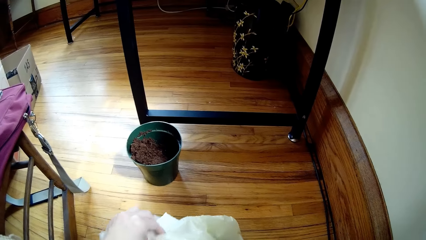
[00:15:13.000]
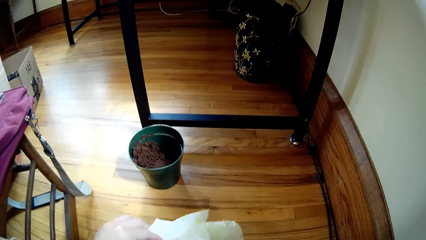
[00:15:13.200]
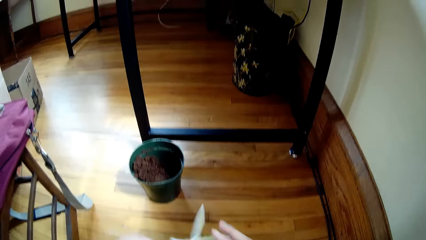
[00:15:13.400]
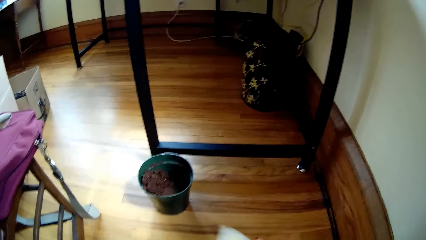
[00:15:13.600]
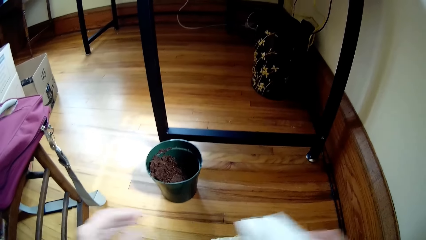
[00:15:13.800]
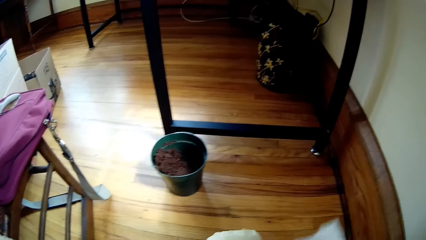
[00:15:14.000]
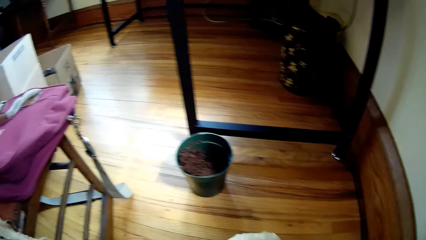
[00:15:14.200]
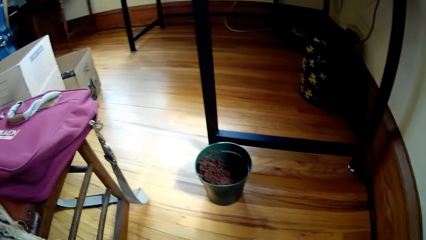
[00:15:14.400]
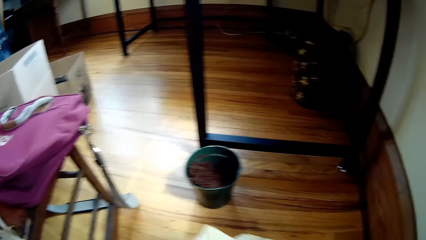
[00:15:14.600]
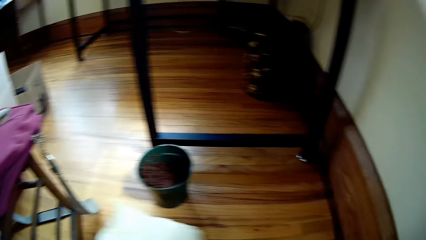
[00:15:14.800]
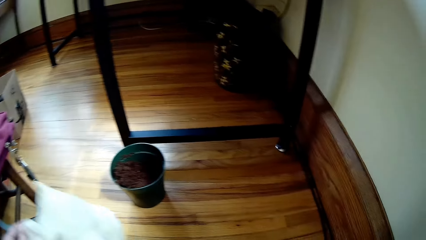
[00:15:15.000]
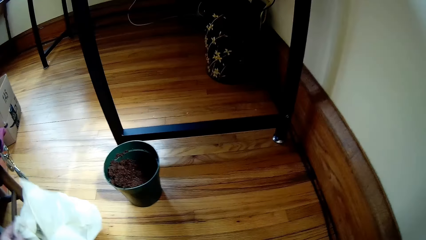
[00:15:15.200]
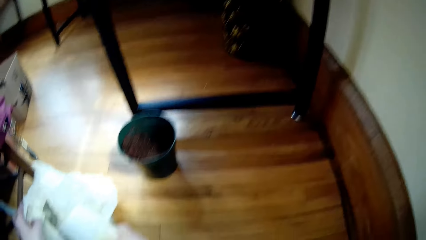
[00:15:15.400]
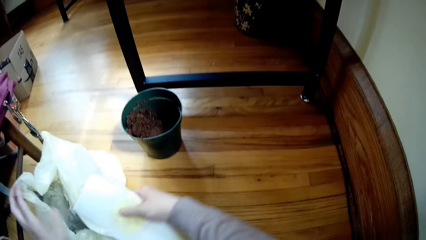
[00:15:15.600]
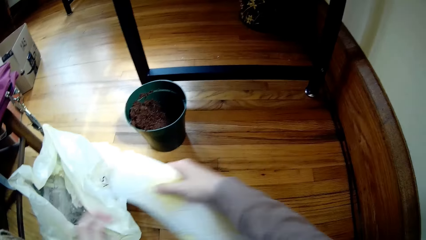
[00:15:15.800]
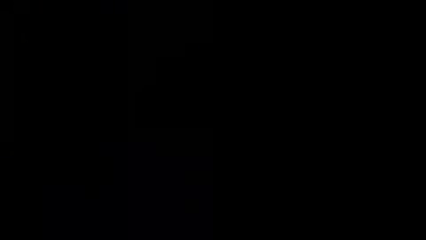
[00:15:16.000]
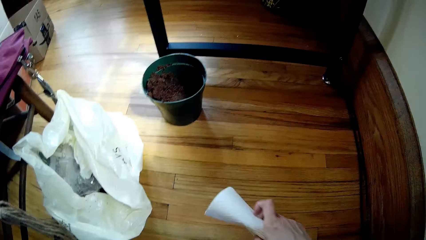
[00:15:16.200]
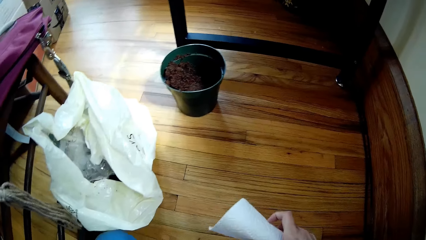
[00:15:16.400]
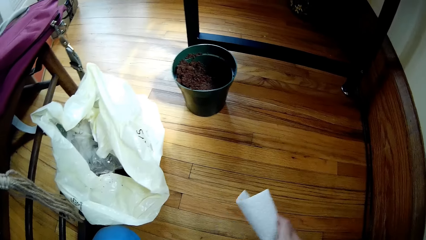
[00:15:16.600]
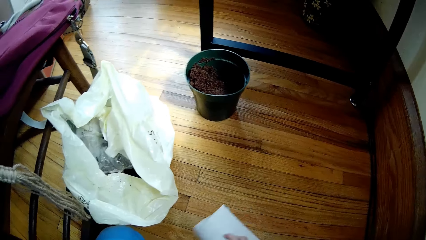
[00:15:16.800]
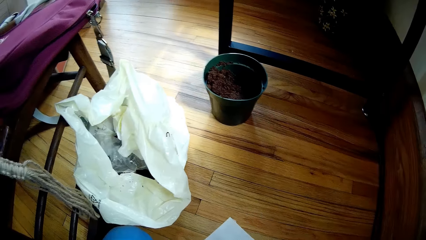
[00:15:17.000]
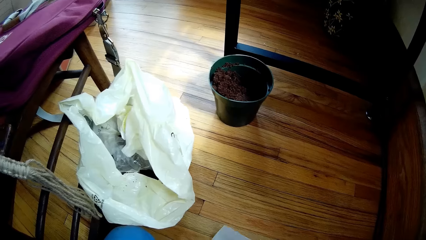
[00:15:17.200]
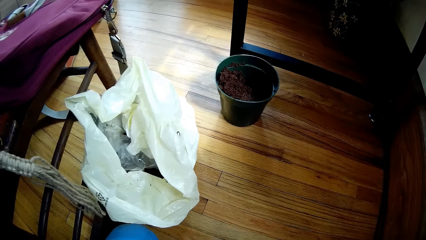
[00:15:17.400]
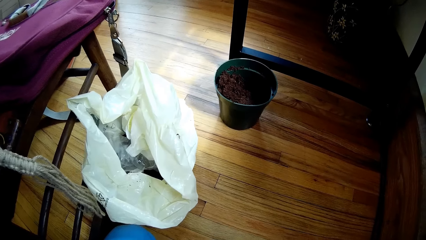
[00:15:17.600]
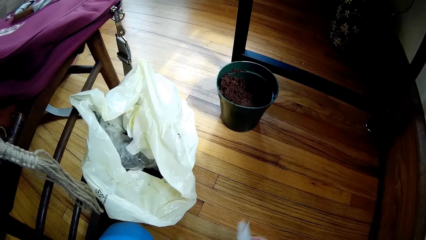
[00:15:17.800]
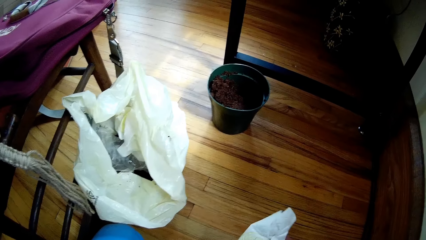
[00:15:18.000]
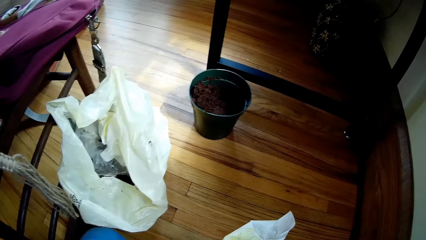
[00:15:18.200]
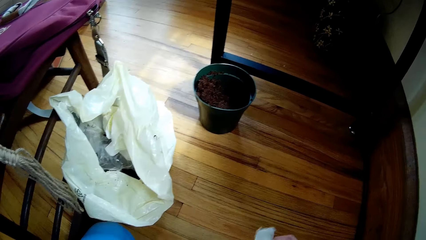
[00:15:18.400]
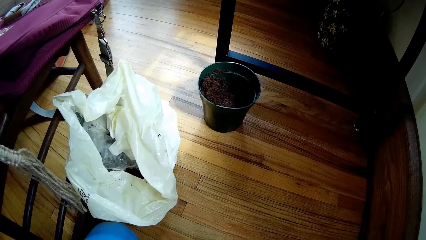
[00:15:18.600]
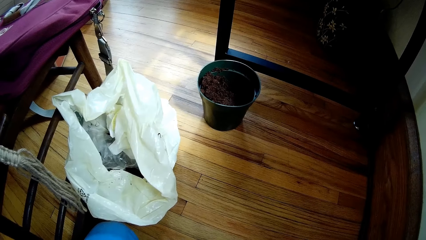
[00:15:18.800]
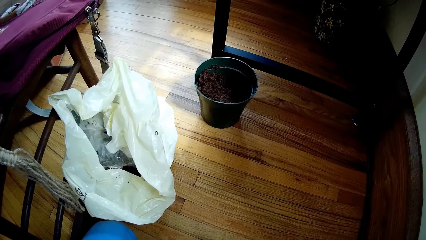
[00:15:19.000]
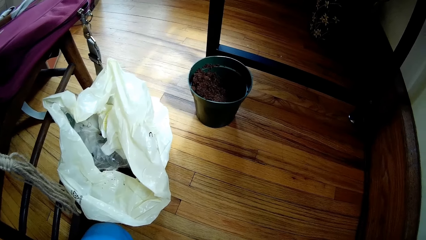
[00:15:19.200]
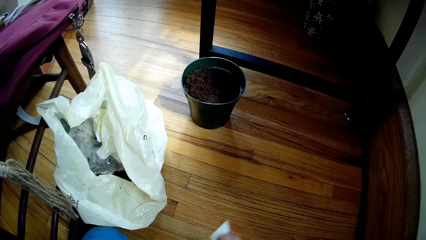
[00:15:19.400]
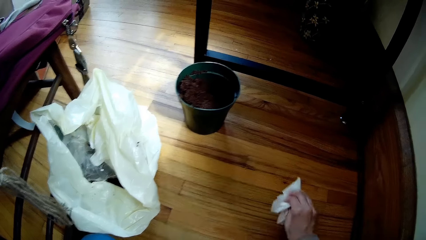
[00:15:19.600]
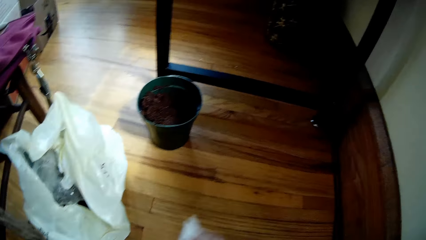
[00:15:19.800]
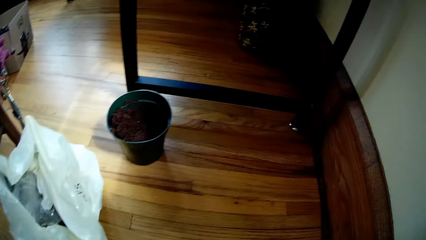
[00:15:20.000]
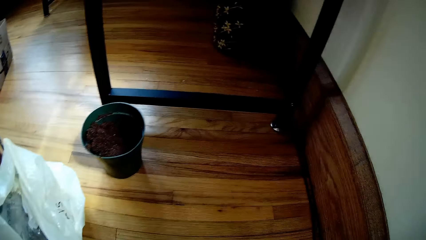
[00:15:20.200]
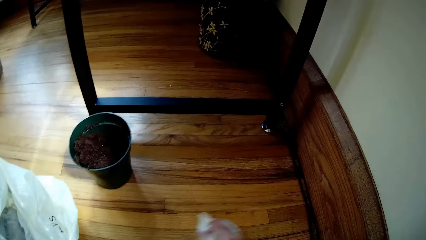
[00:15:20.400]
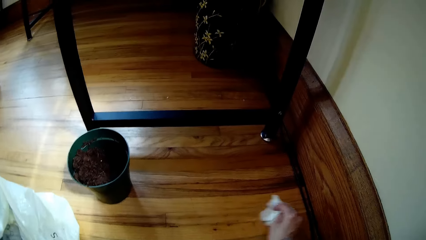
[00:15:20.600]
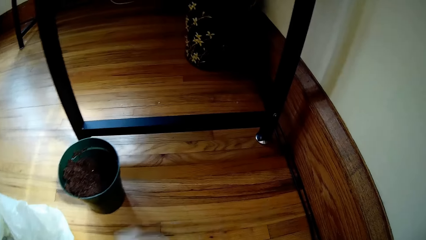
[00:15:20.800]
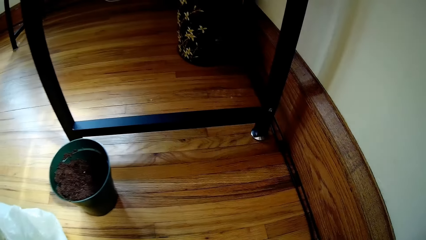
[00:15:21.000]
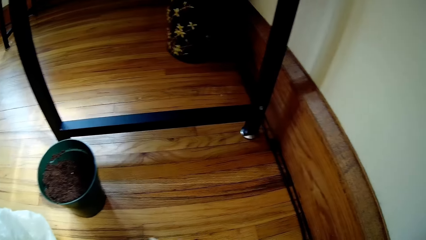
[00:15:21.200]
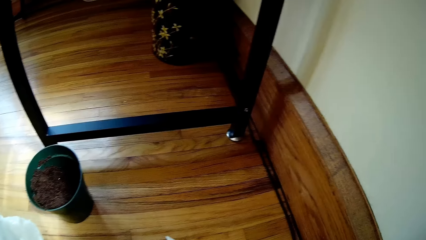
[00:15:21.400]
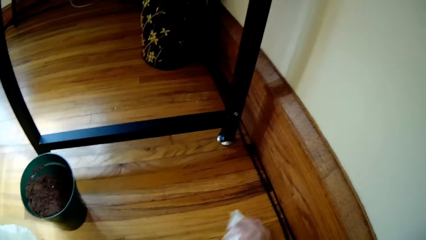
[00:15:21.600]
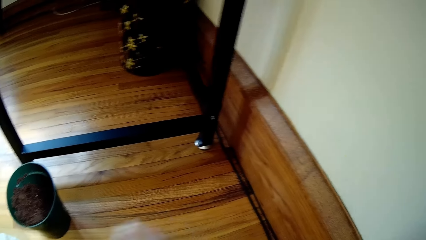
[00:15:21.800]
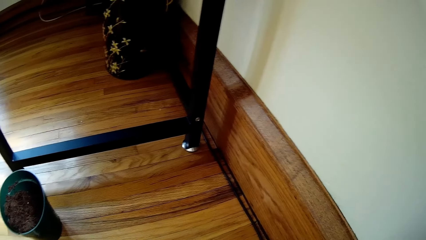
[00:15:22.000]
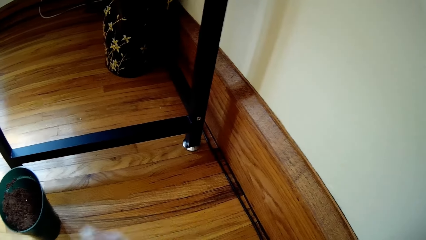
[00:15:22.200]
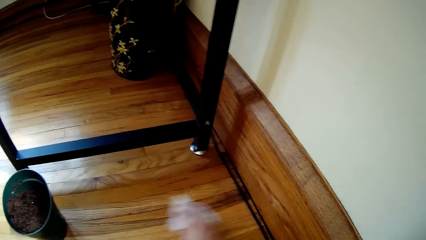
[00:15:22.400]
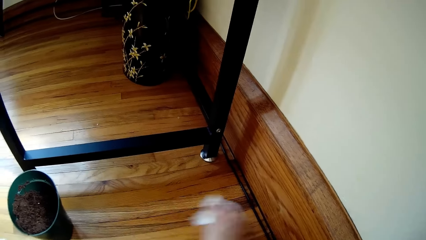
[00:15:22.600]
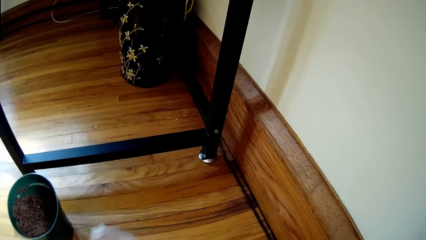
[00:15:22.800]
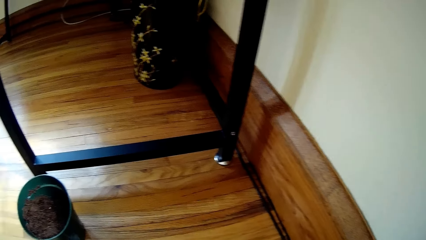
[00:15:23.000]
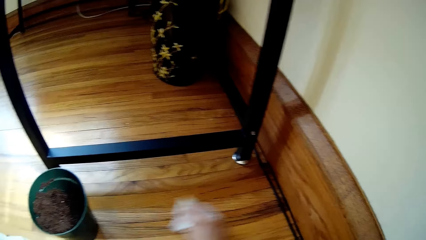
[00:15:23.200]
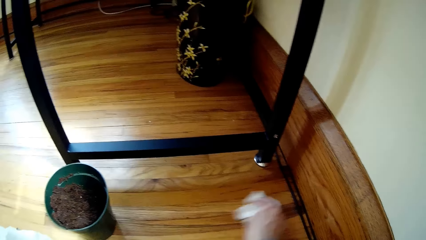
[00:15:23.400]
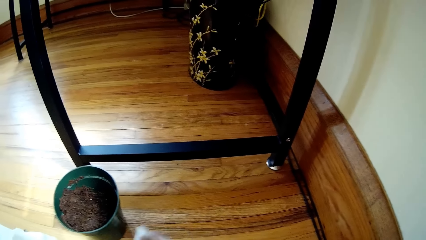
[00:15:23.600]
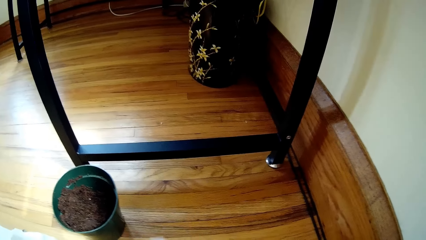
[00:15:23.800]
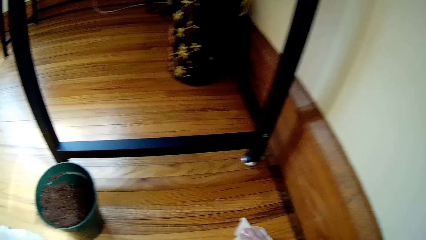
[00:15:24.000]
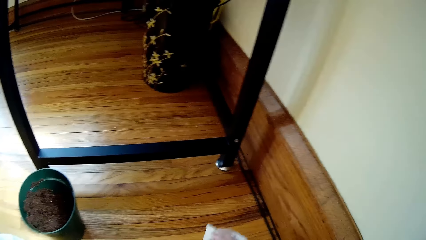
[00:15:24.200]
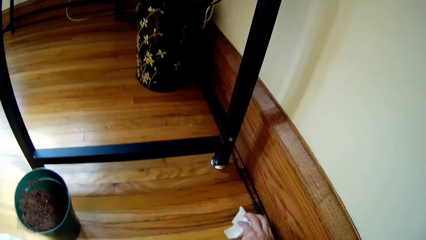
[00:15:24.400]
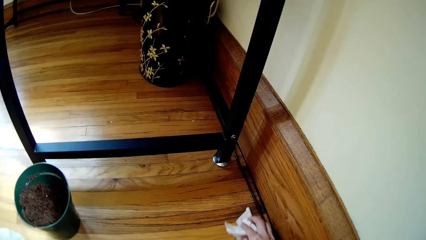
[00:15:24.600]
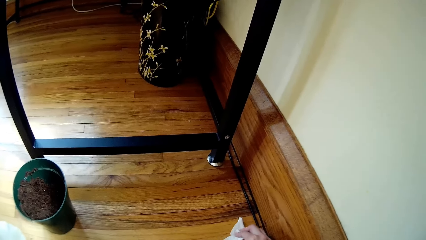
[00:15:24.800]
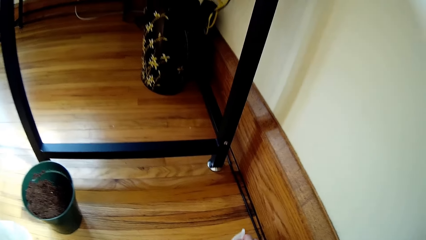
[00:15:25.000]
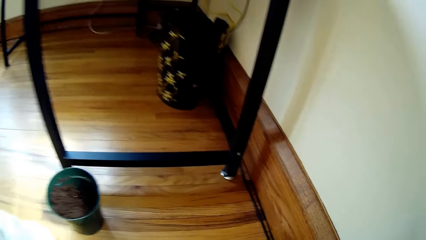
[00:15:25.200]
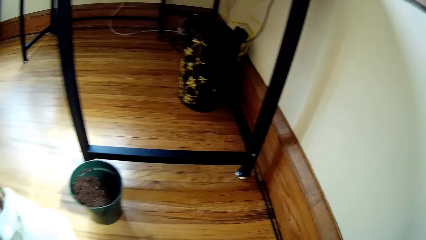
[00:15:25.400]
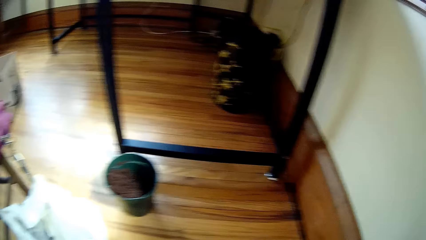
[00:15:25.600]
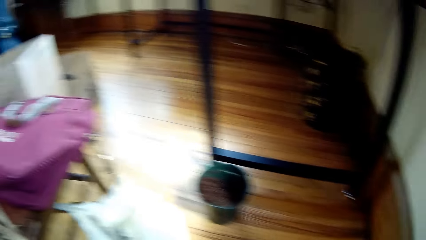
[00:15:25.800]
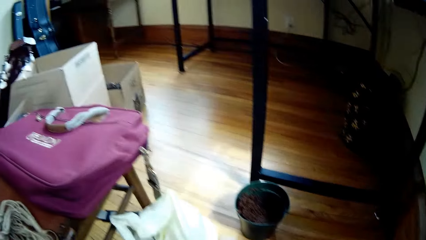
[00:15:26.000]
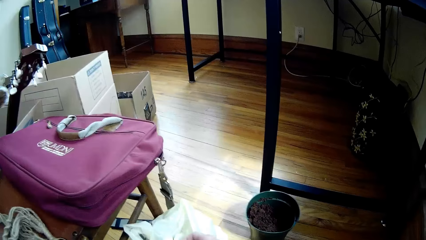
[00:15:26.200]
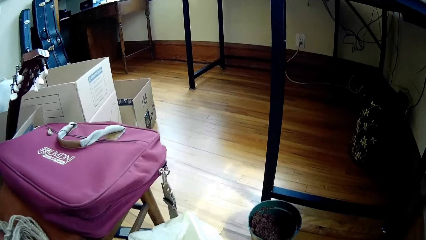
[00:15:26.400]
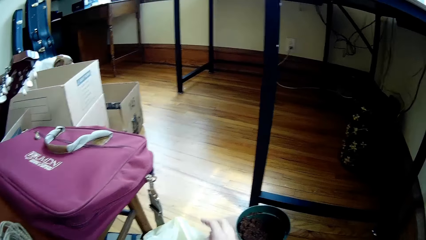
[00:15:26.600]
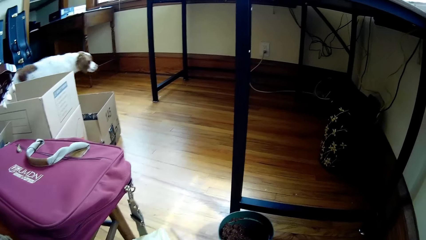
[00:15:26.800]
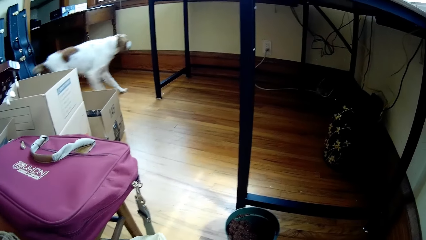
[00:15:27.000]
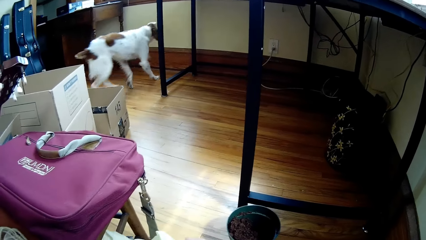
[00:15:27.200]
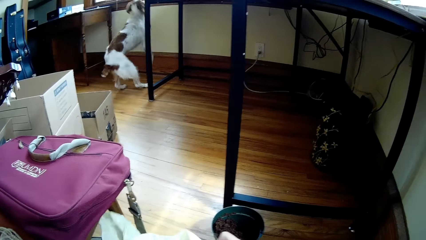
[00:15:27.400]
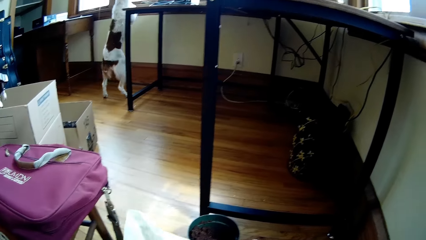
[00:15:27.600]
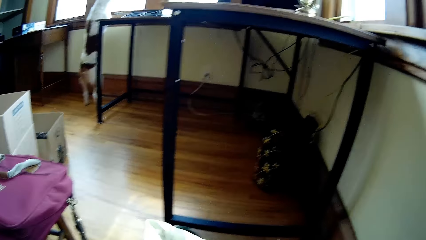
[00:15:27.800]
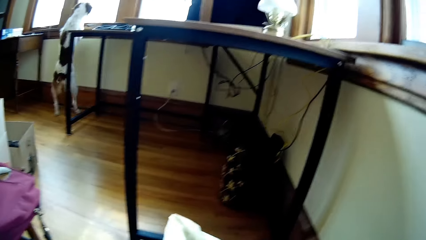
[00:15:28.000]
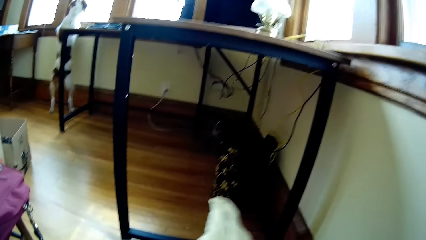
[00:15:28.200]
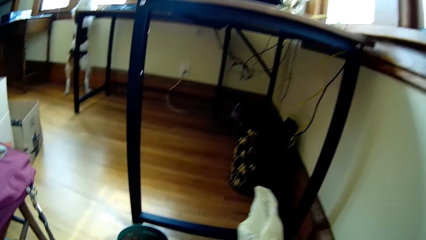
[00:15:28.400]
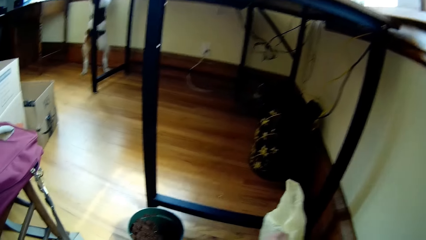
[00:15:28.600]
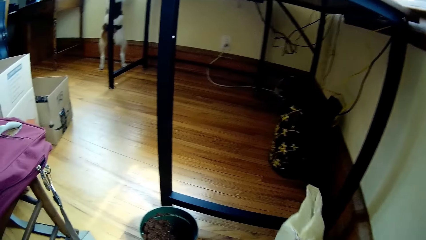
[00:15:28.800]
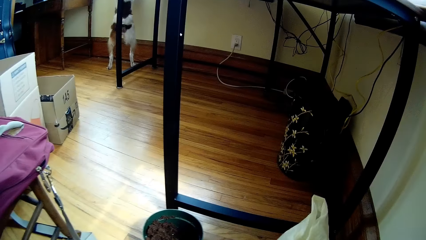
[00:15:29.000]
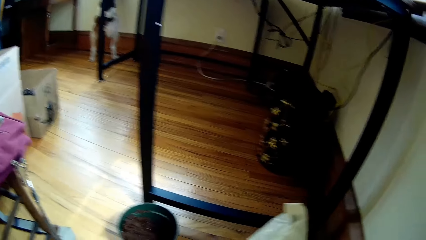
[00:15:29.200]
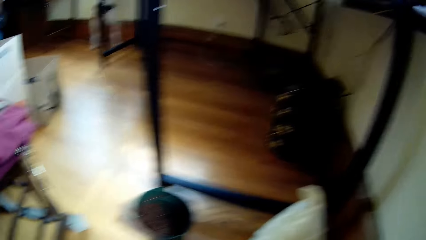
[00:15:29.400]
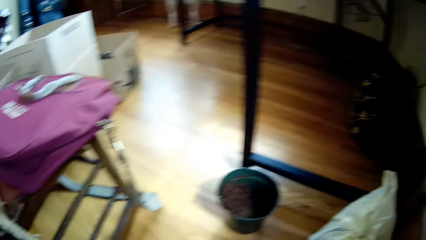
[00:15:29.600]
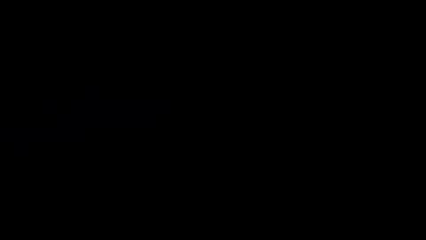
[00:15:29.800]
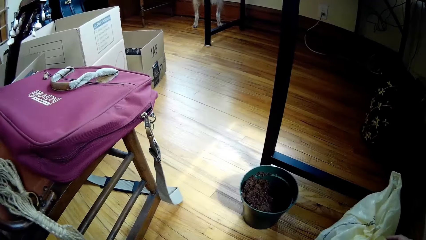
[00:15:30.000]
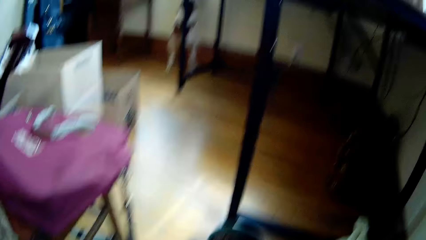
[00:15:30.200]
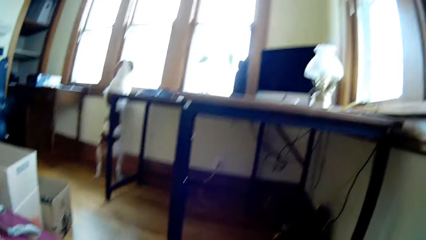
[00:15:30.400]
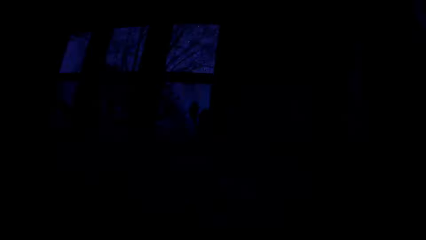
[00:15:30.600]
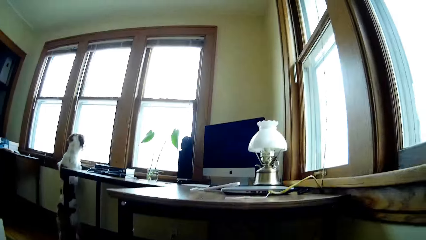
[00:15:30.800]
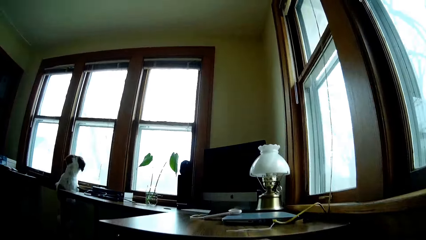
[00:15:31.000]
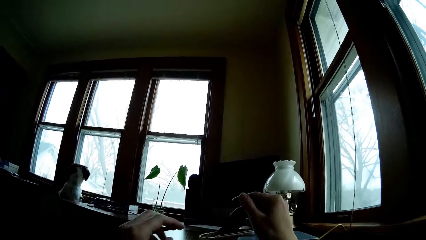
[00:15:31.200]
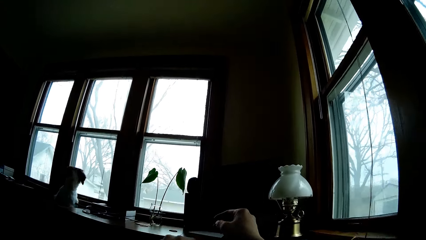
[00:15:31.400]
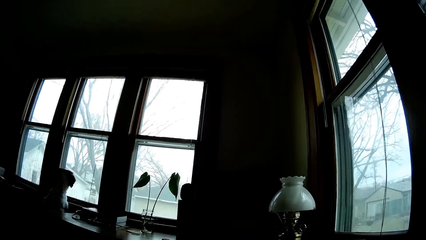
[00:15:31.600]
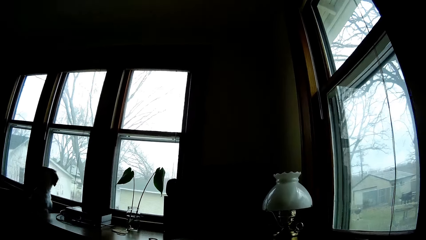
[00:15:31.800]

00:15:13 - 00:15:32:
The camera wearer puts soil in the paper bag. She changes the tissue paper to her right hand. She moves the nylon bag on the floor with her left hand. She cleans the floor with the tissue paper in her right hand. She puts the tissue paper in the paper bag. She moves the nylon bag on the floor with her right hand to the other side.
